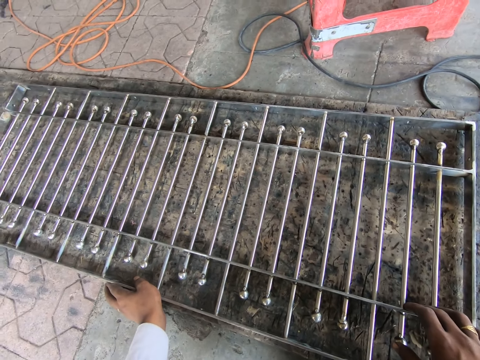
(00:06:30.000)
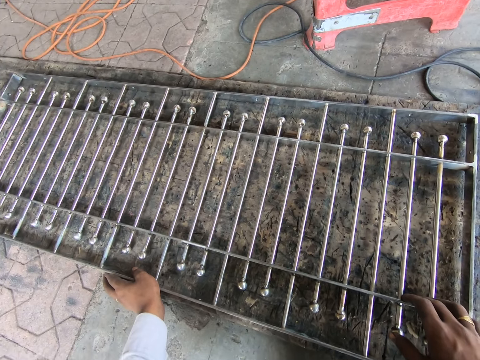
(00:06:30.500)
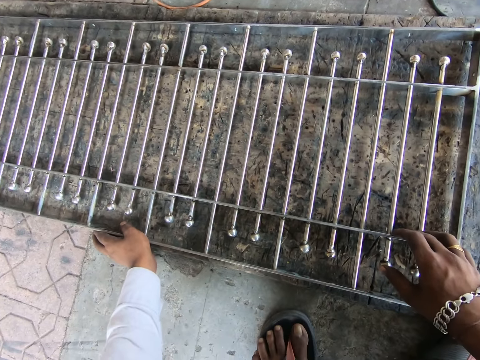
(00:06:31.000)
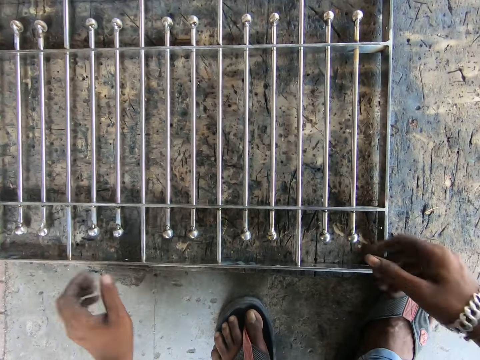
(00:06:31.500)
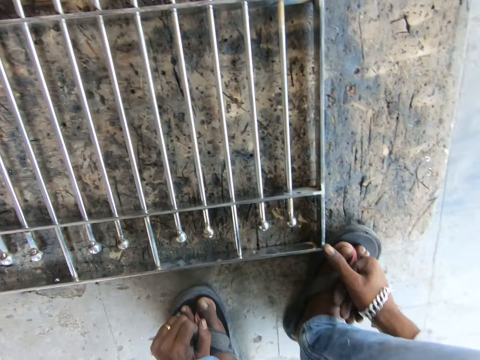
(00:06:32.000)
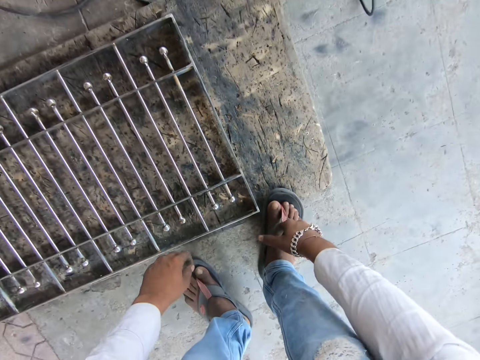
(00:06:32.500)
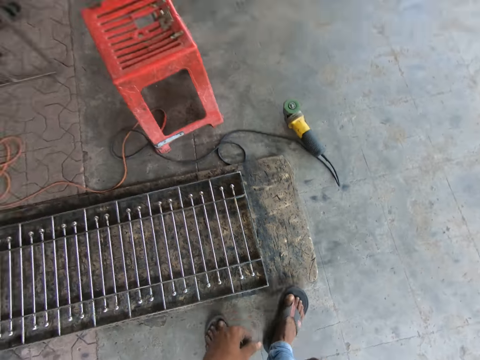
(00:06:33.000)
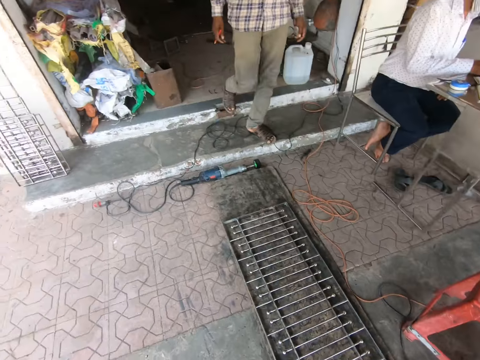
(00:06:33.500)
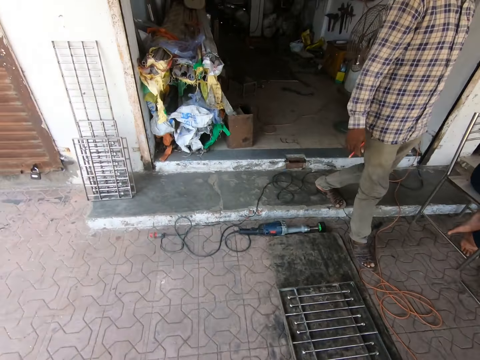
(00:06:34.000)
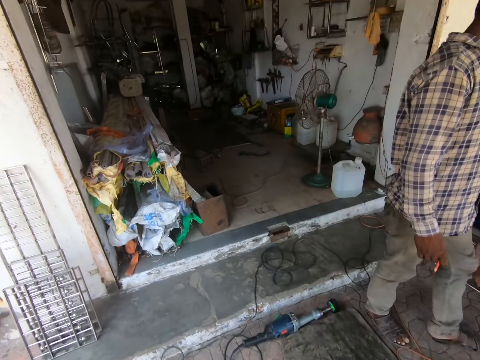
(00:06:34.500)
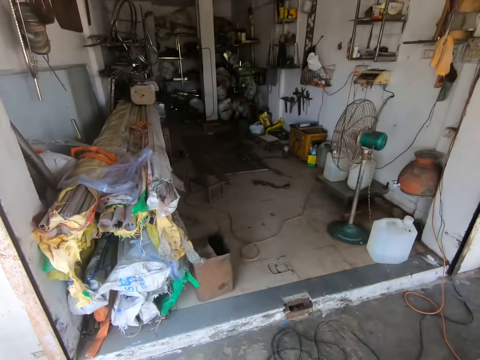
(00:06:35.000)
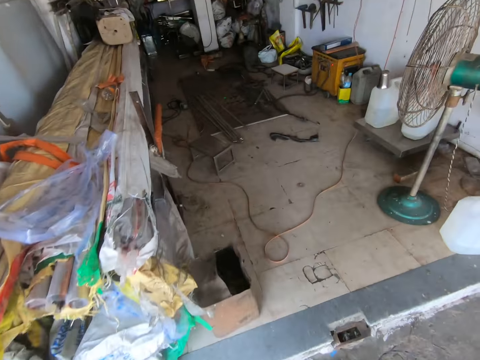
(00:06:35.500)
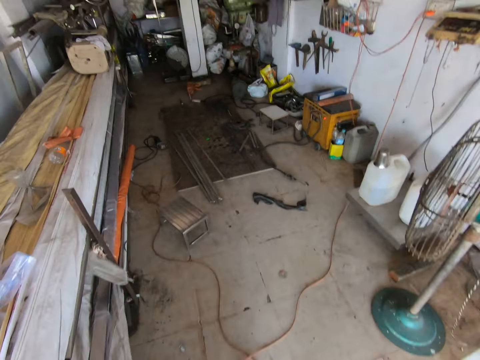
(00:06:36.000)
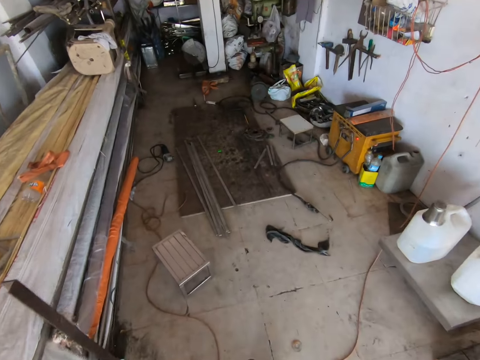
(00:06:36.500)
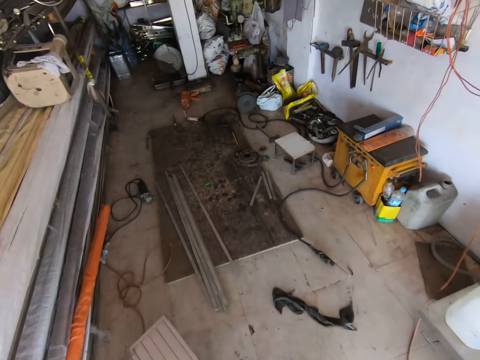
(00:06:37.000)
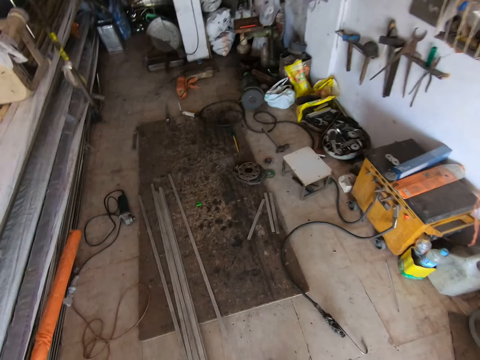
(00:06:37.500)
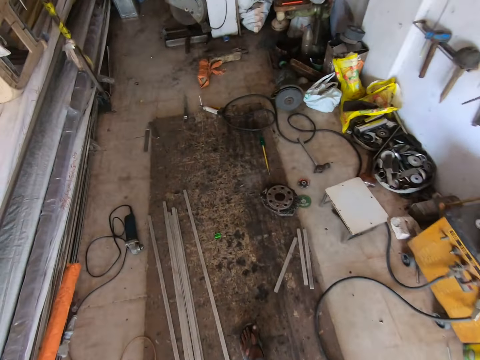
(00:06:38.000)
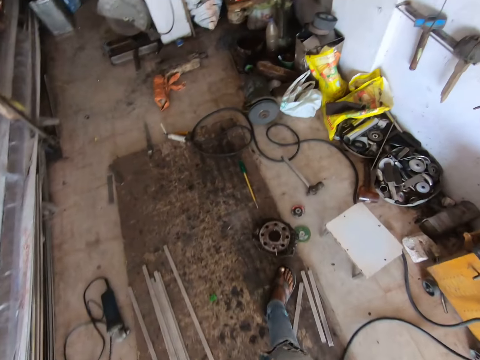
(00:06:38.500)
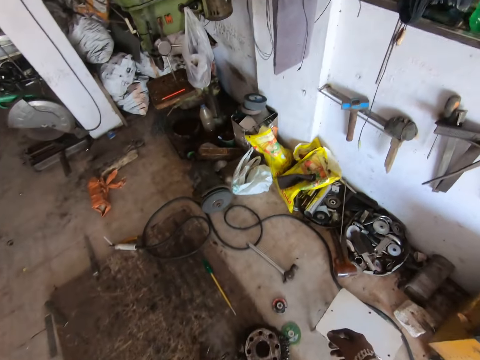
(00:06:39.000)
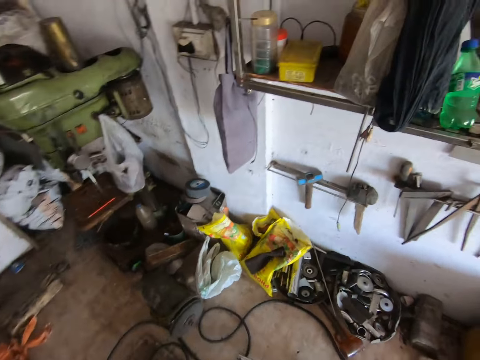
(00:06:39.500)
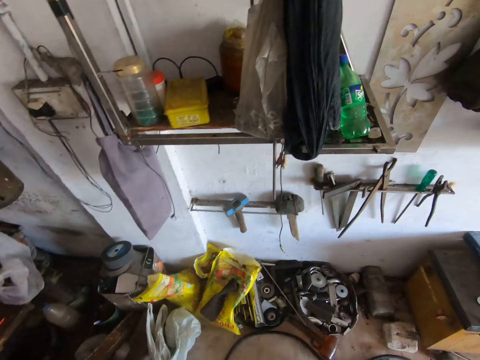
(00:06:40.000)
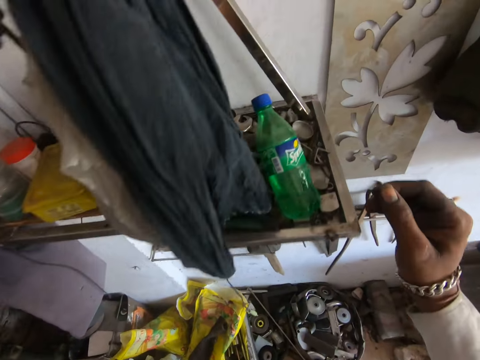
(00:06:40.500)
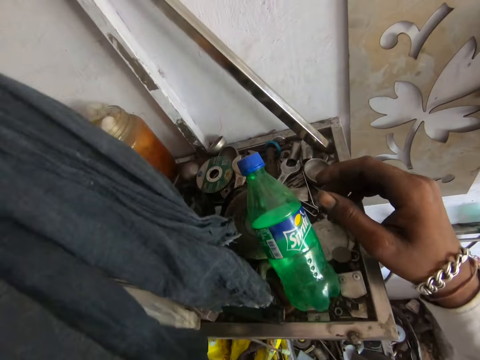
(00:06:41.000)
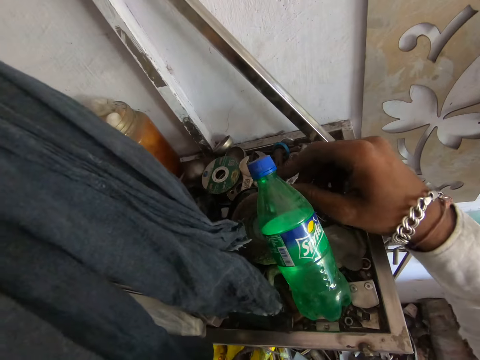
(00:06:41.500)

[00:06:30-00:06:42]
The camera wearer places his right hand on his feet. A man walks out of a workshop. The camera wearer walks into the workshop.

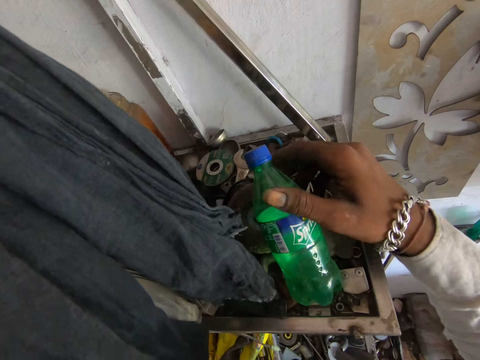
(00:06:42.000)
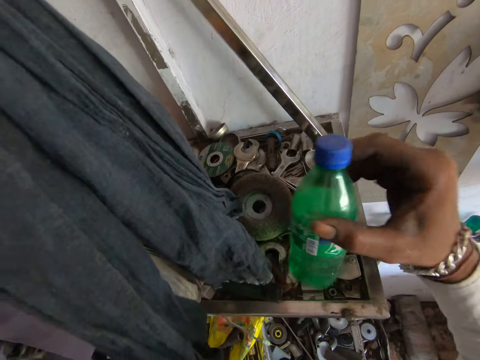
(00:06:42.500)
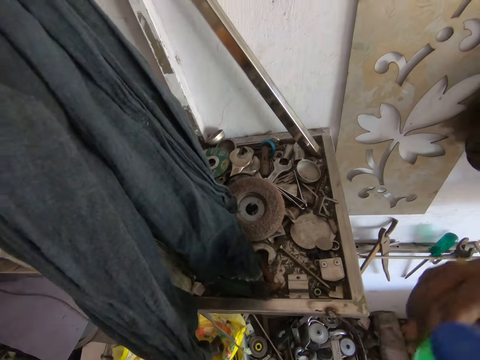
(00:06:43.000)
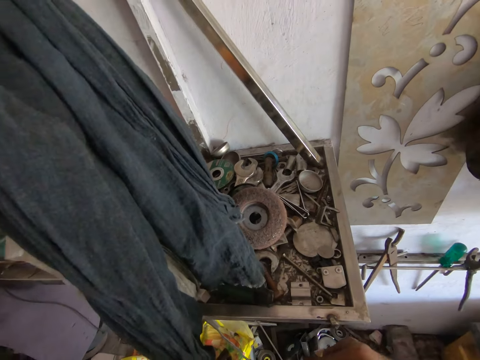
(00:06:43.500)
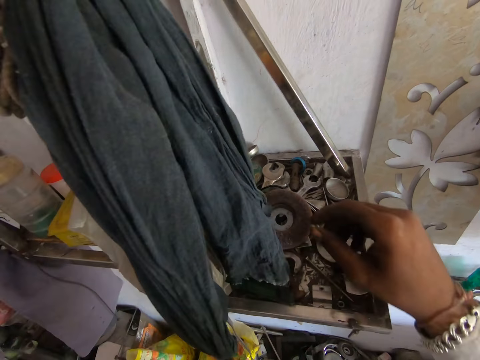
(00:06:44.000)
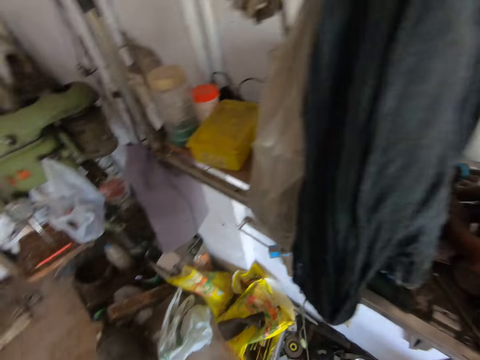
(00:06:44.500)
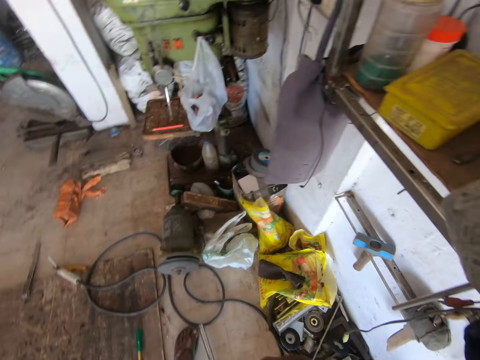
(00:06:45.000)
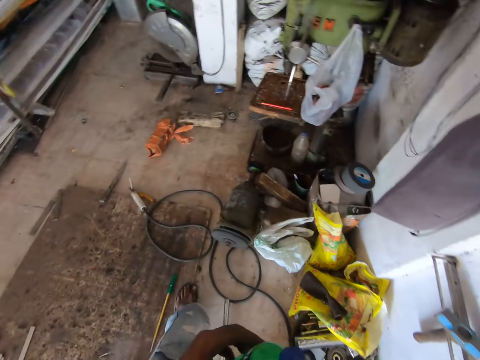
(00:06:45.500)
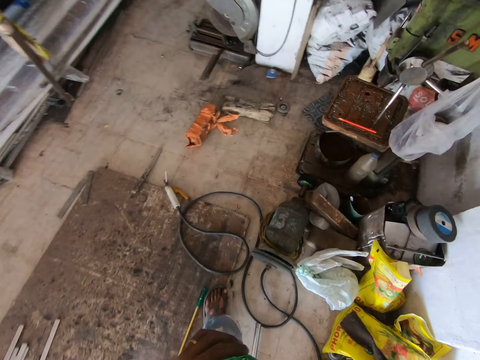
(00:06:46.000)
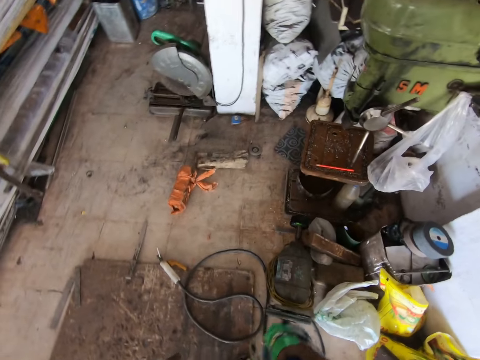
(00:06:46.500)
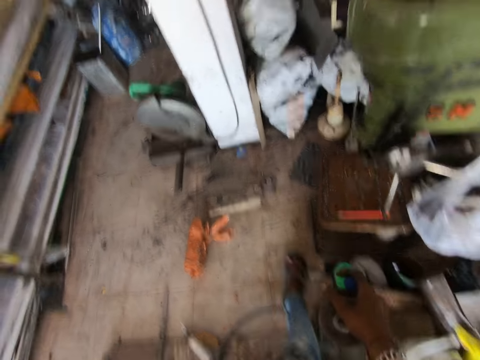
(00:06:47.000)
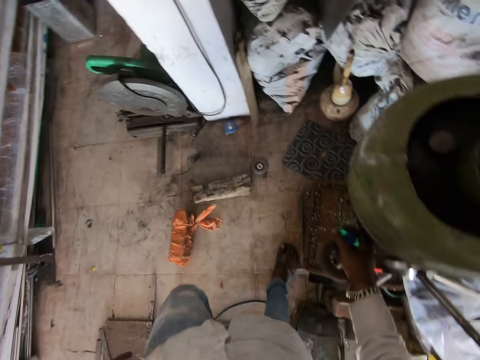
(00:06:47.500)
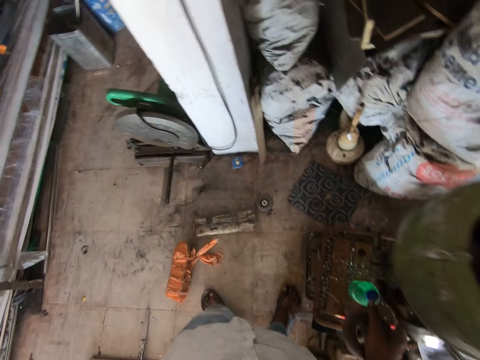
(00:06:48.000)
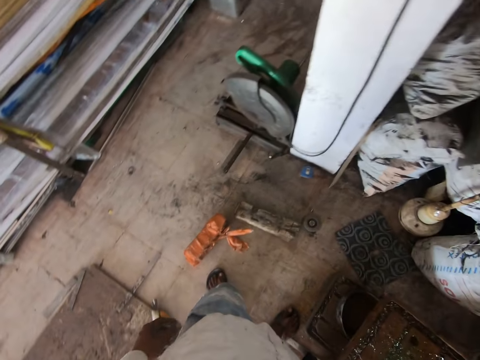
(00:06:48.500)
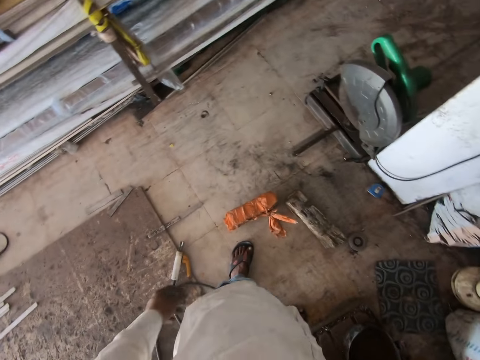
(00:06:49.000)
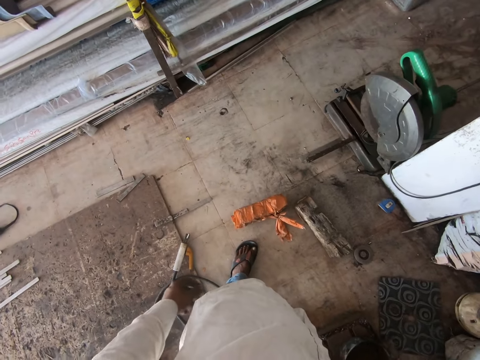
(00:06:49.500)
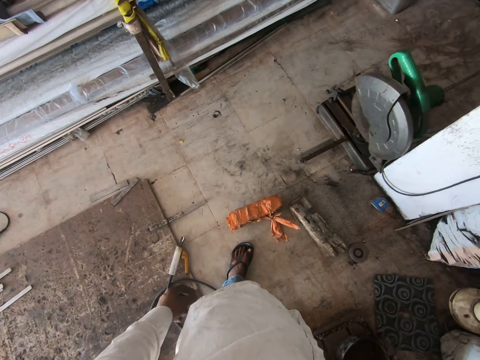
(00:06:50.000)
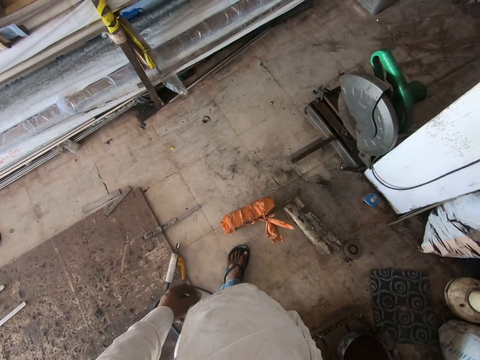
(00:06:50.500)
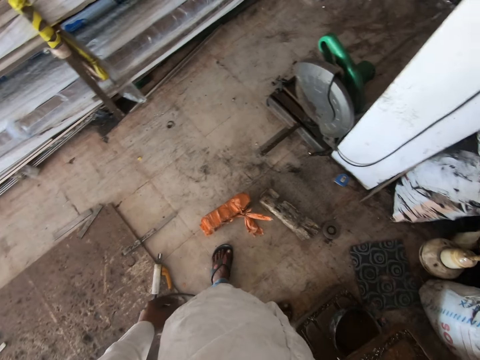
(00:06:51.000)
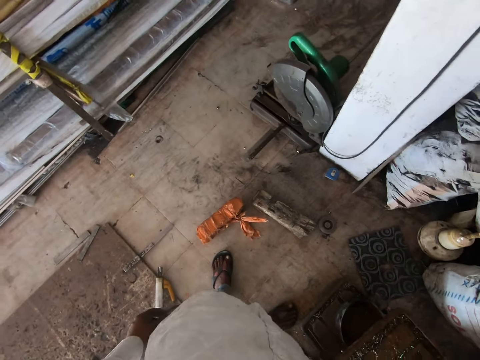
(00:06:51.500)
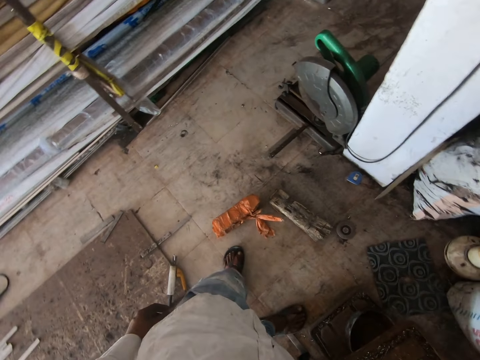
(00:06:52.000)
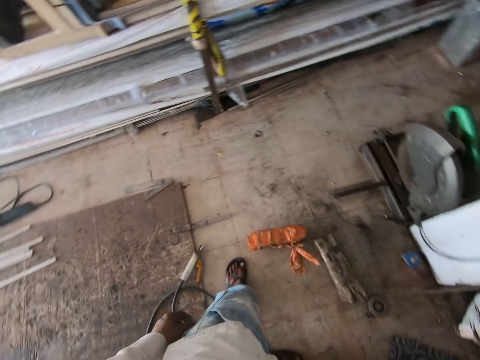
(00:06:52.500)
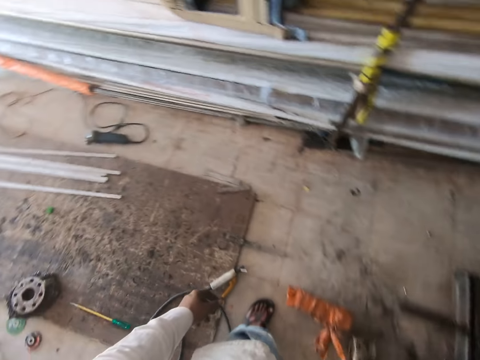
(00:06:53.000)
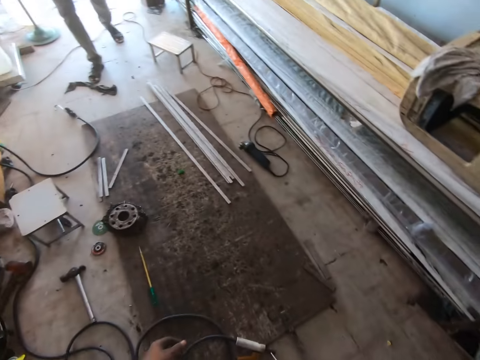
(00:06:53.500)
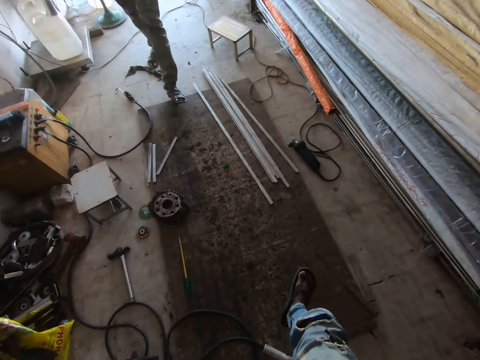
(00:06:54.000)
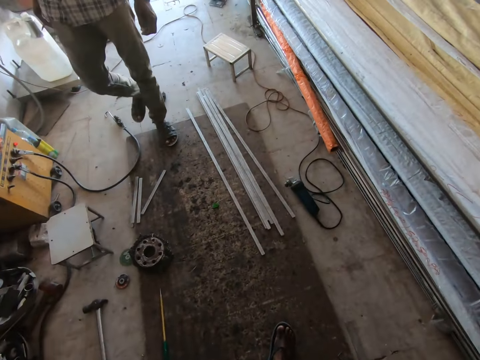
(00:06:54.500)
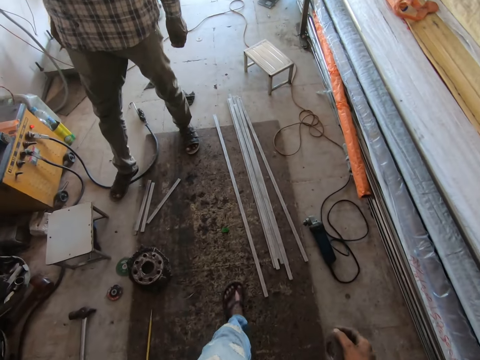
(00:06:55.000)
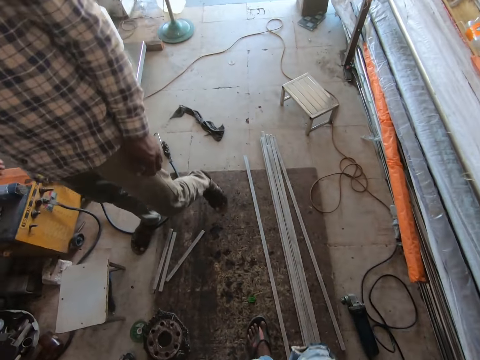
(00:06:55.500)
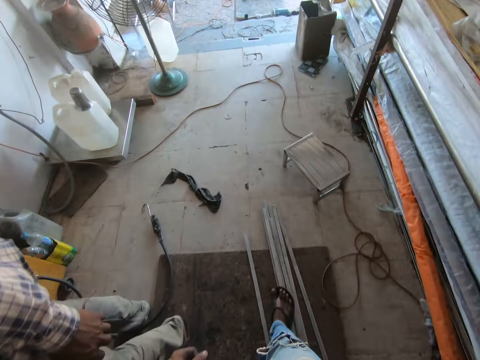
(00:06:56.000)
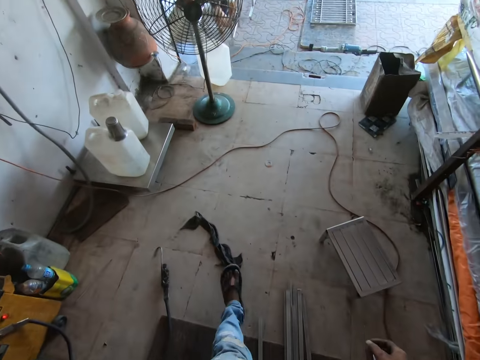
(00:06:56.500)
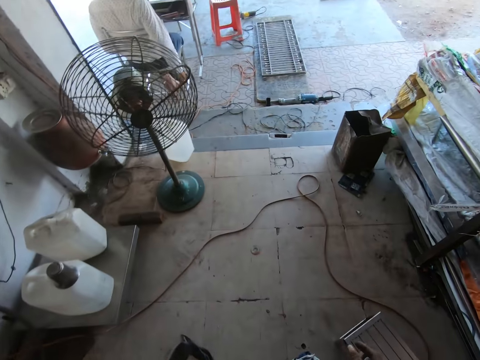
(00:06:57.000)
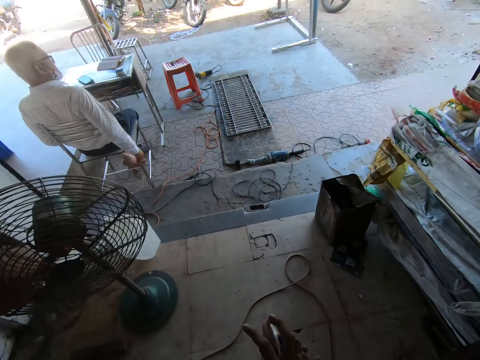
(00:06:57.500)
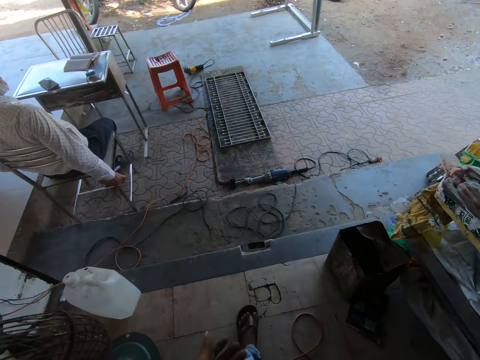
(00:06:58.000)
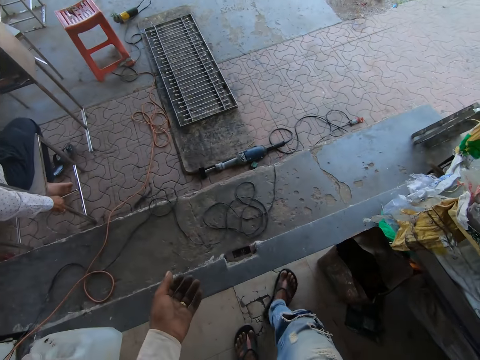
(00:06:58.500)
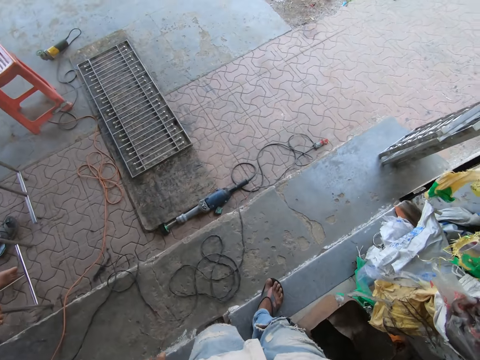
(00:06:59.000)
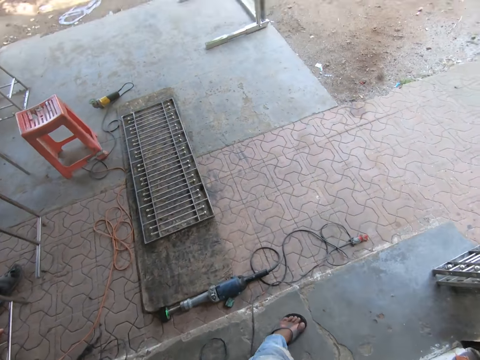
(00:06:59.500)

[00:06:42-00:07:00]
The camera wearer picks a bottle of soft drink from a shelf in the workshop with his right hand. He picks a rotary tool blade from the shelf in the workshop with his right hand. He walks in the workshop. He places the bottle of soft drink on an iron cutter machine or stool in the workshop with his right hand. A man walks towards the camera wearer. The camera wearer walks in the workshop. He walks towards the workshop exit.
